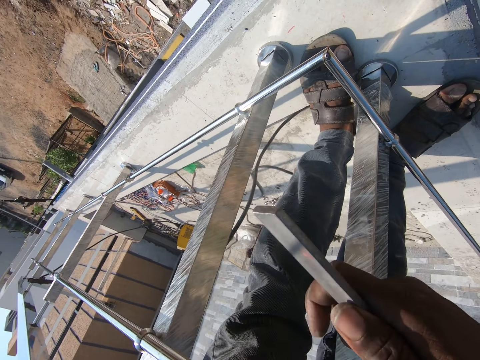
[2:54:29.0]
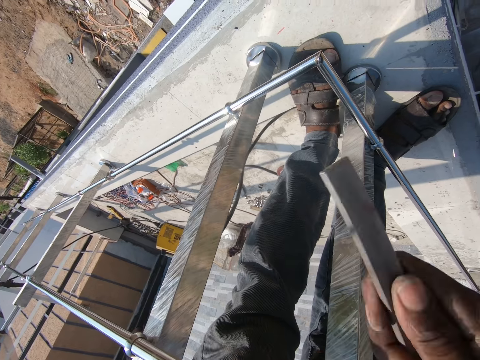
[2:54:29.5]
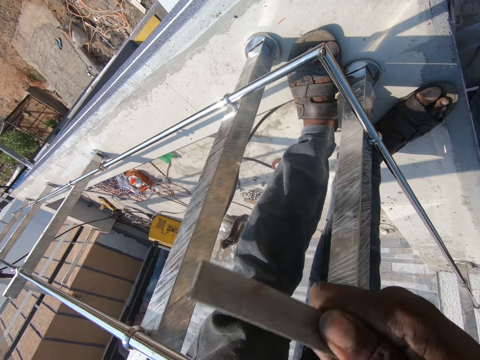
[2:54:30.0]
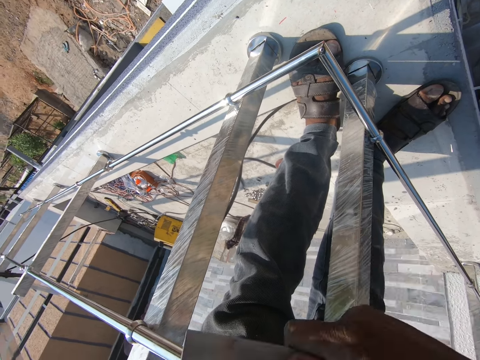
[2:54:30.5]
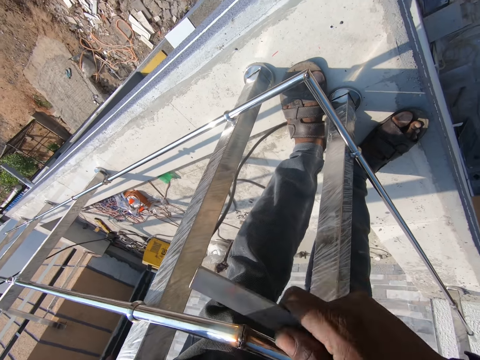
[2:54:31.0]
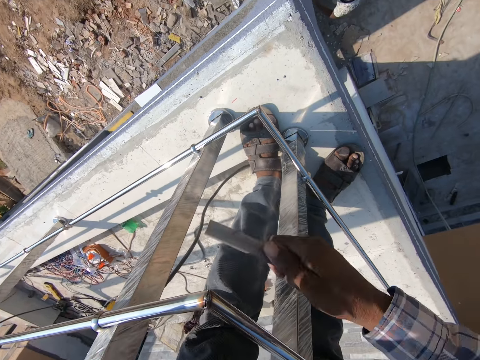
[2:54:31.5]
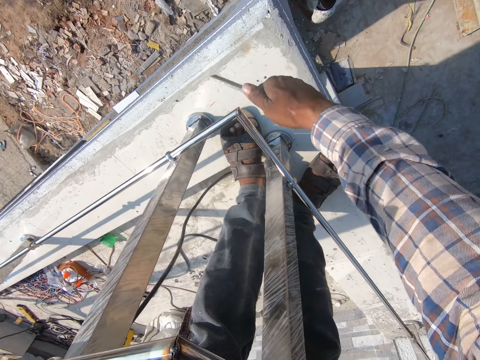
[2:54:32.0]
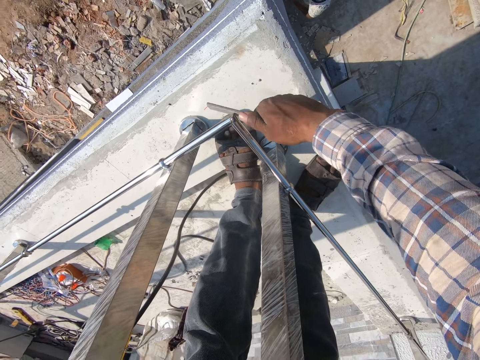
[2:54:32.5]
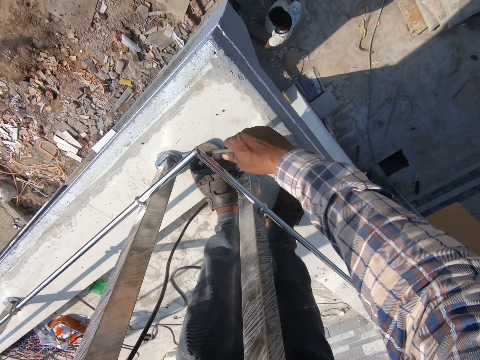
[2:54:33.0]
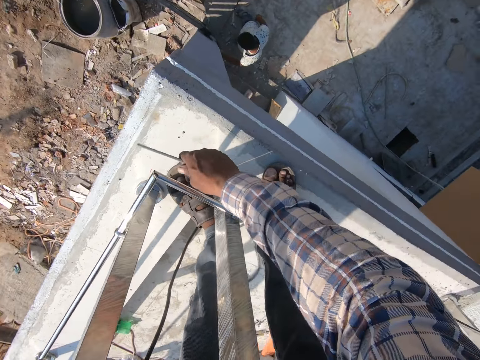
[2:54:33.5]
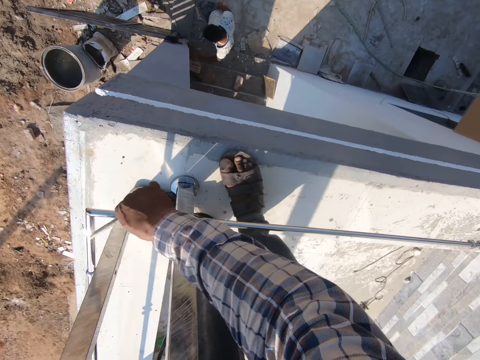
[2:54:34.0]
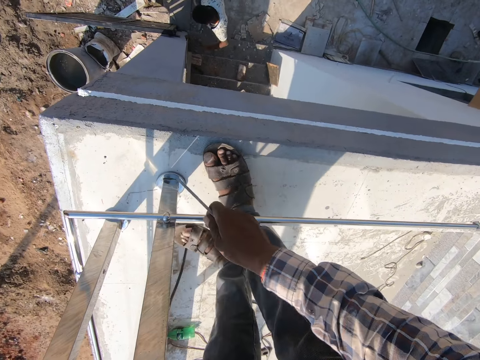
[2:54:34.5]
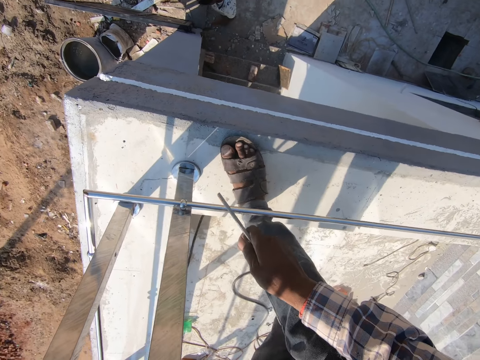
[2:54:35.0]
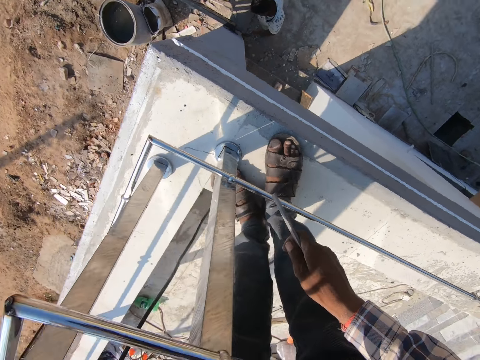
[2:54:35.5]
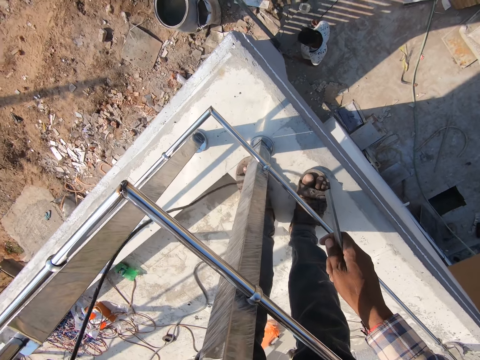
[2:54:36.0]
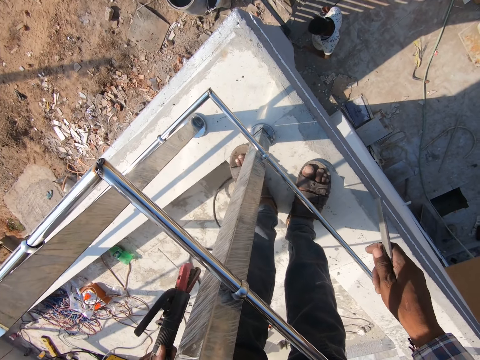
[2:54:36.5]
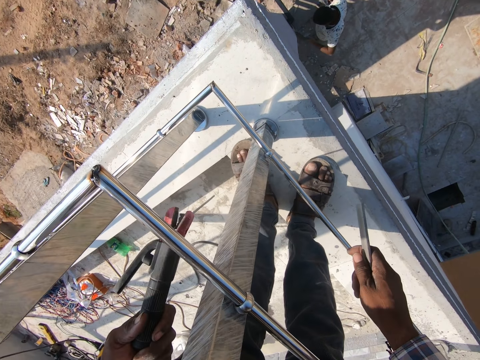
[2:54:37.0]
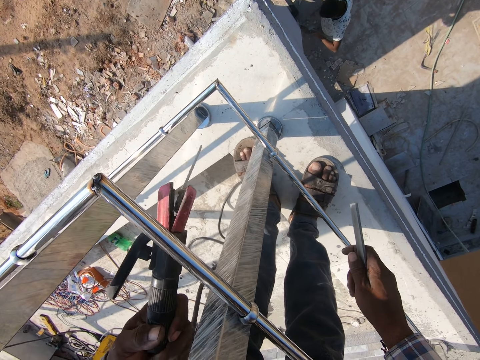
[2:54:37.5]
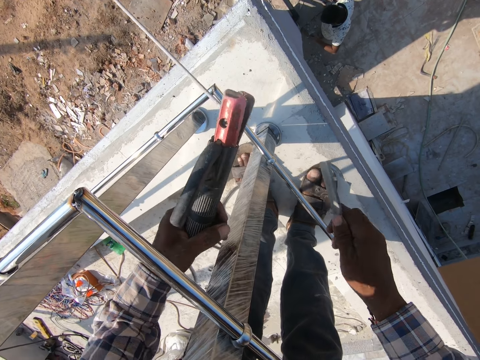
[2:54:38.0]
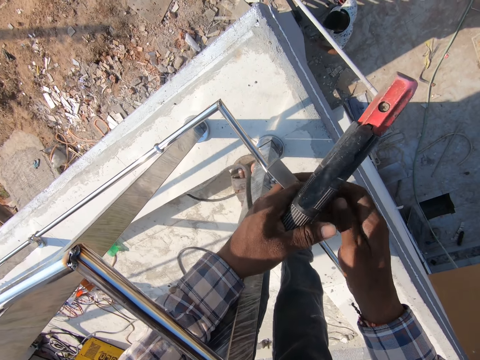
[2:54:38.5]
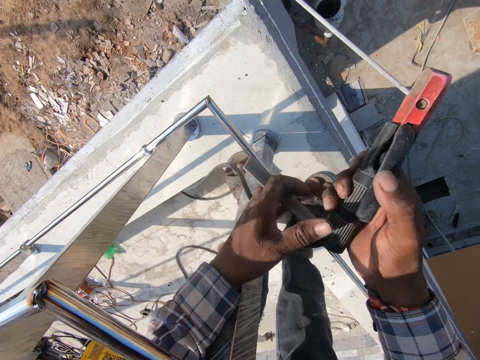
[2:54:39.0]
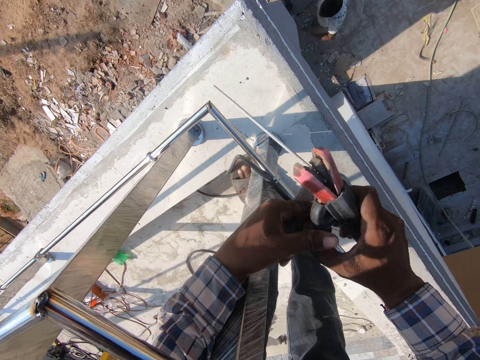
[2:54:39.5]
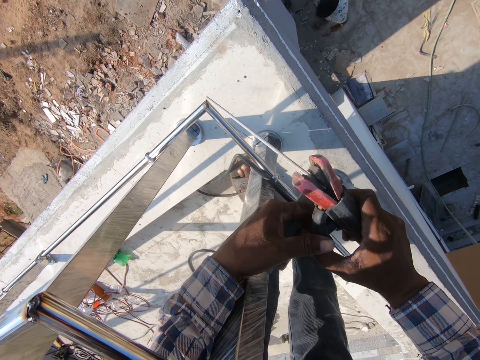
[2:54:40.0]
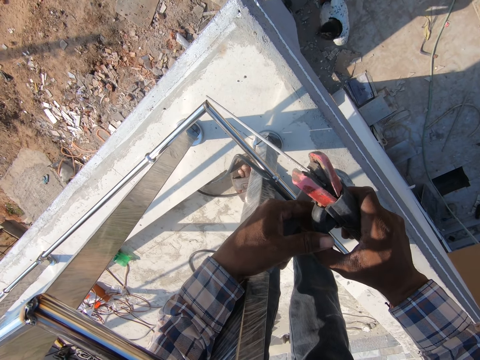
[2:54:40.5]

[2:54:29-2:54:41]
The camera wearer transfers the metallic piece to the other hand and transfers the electrode holder to the other hand.

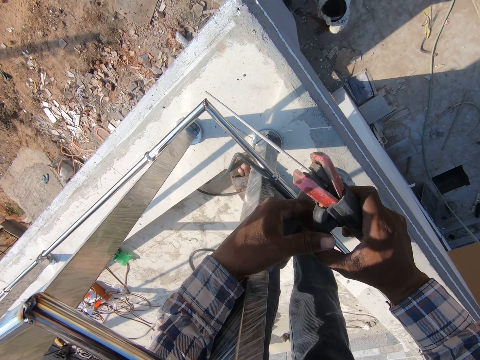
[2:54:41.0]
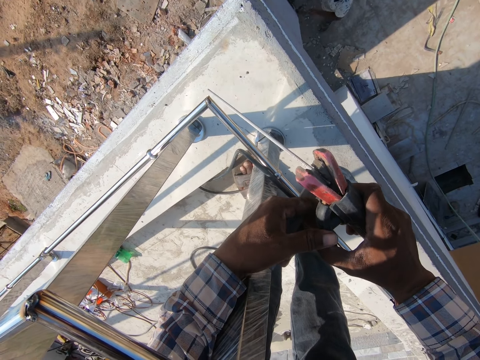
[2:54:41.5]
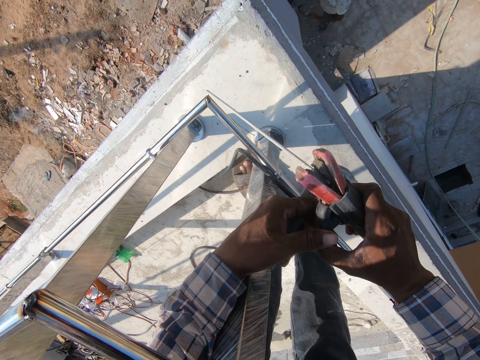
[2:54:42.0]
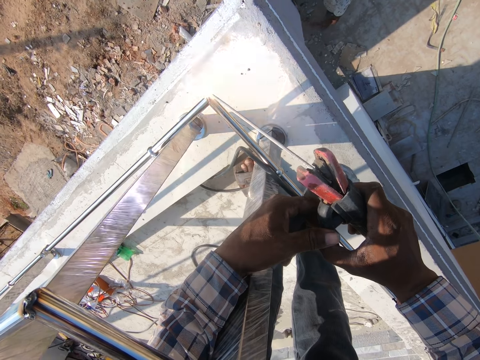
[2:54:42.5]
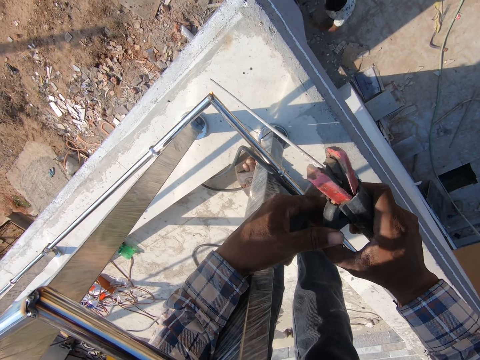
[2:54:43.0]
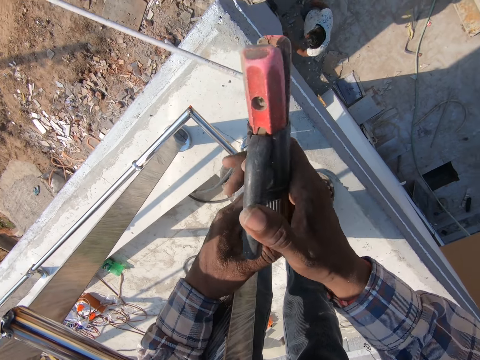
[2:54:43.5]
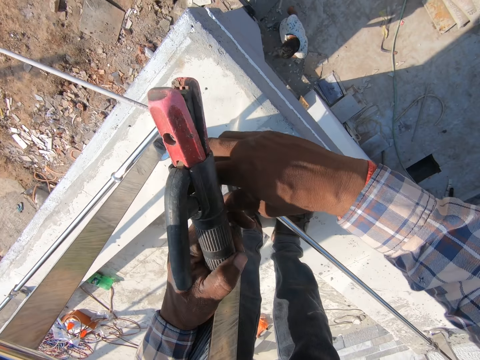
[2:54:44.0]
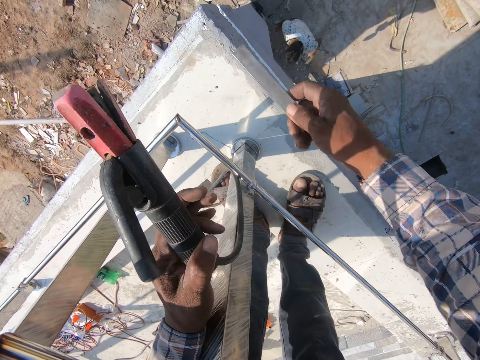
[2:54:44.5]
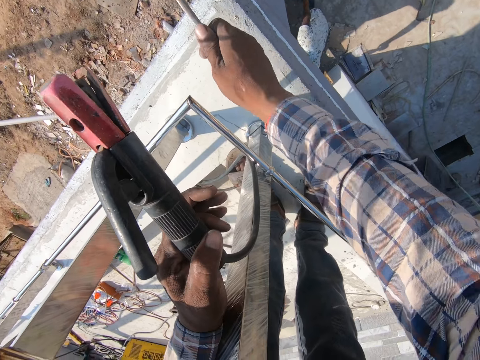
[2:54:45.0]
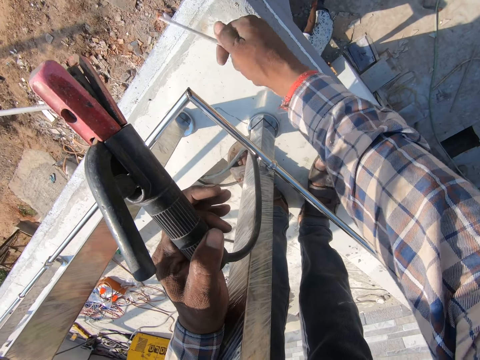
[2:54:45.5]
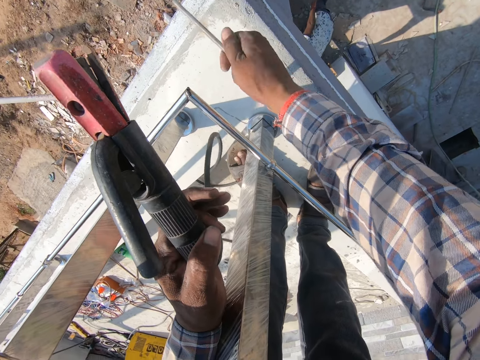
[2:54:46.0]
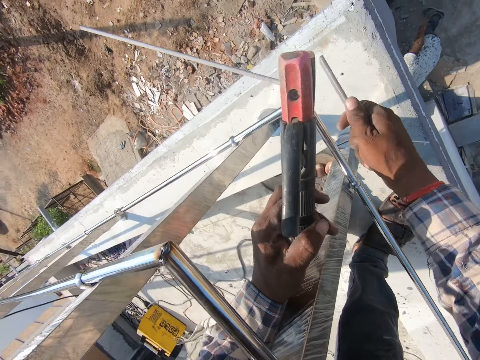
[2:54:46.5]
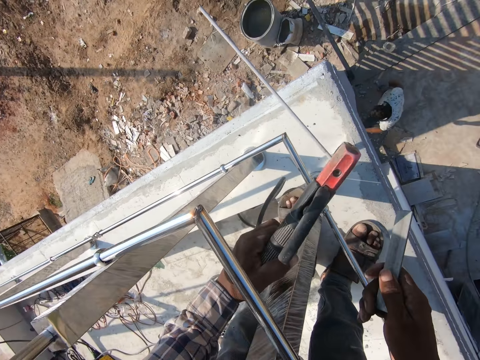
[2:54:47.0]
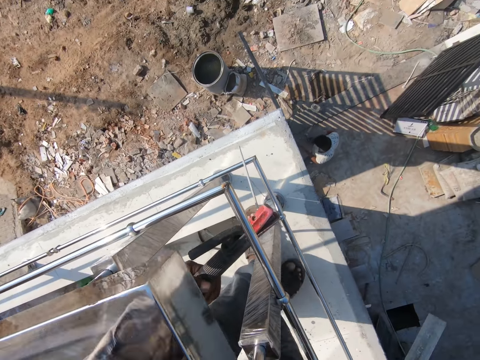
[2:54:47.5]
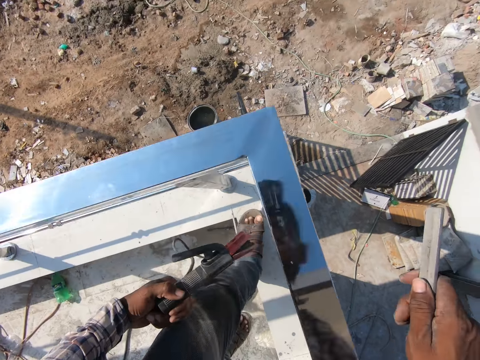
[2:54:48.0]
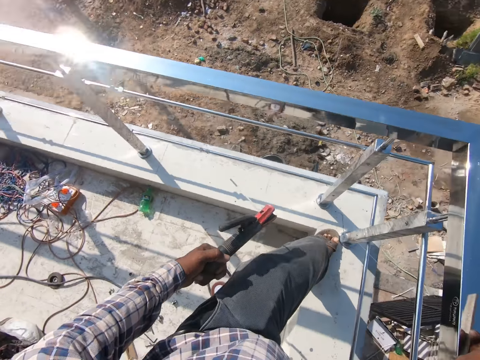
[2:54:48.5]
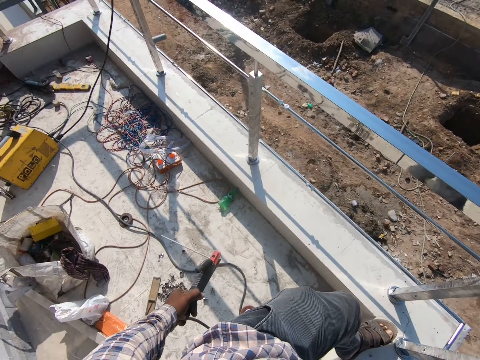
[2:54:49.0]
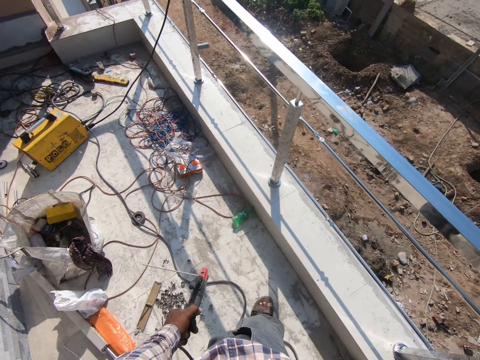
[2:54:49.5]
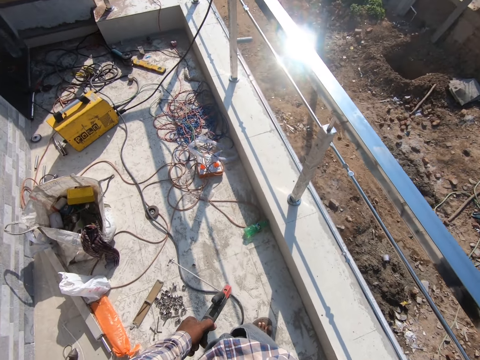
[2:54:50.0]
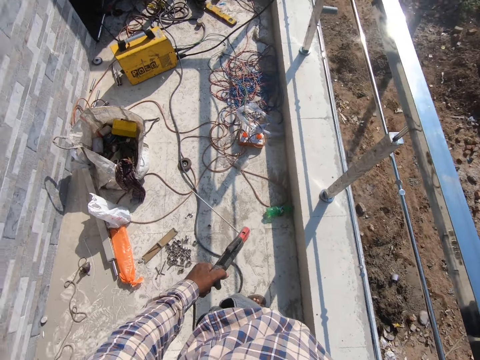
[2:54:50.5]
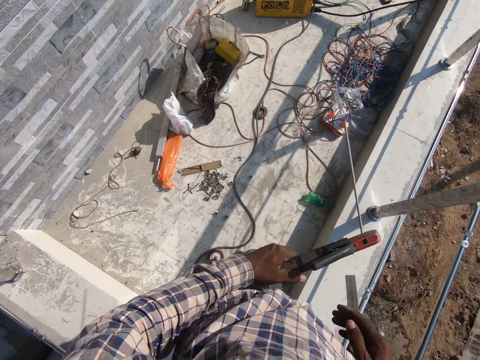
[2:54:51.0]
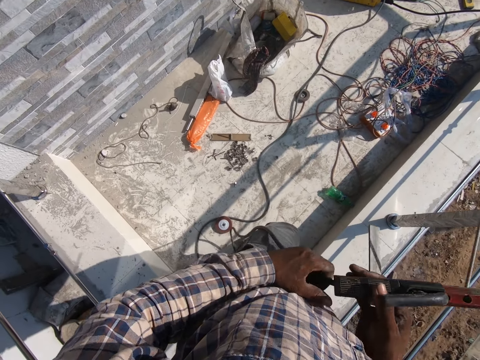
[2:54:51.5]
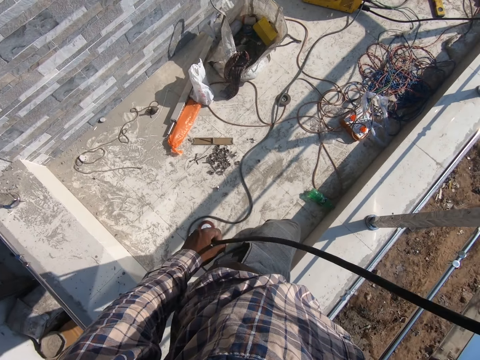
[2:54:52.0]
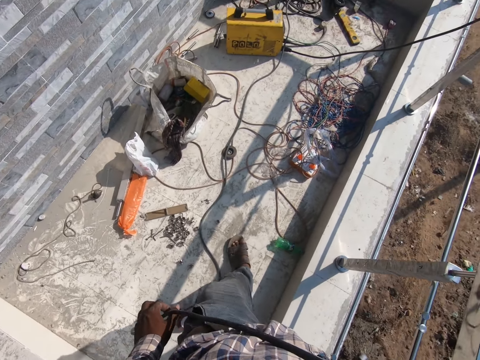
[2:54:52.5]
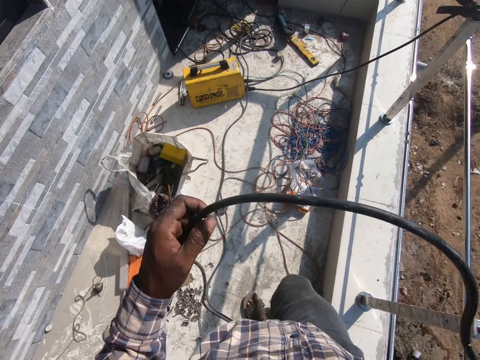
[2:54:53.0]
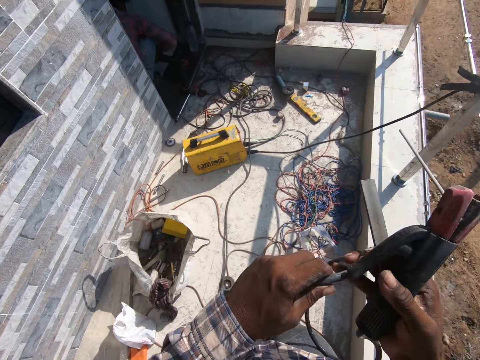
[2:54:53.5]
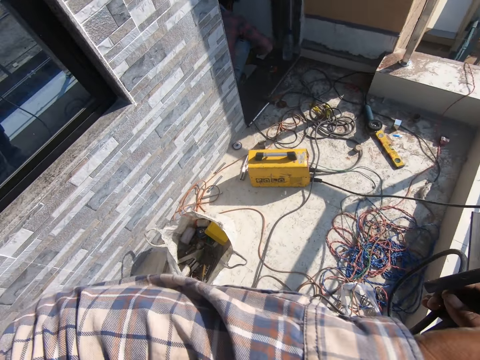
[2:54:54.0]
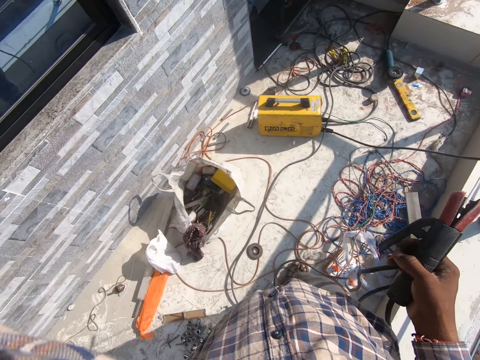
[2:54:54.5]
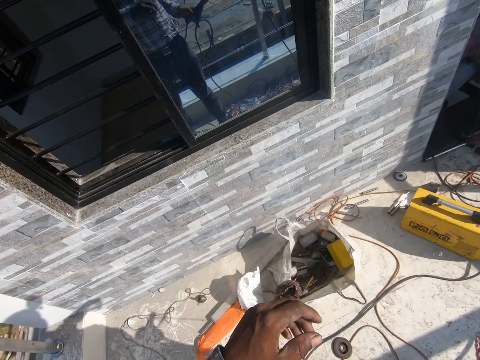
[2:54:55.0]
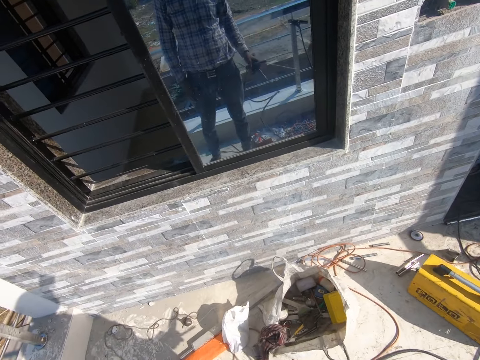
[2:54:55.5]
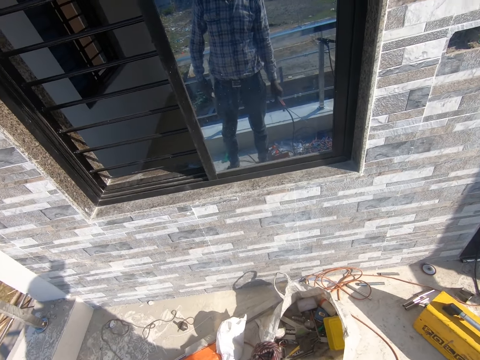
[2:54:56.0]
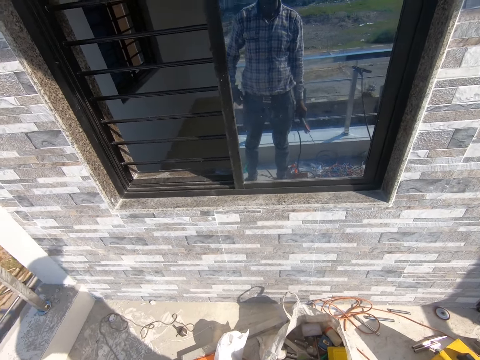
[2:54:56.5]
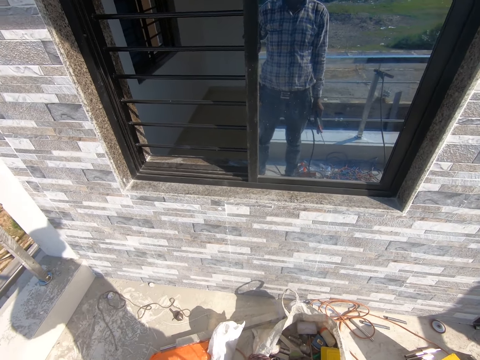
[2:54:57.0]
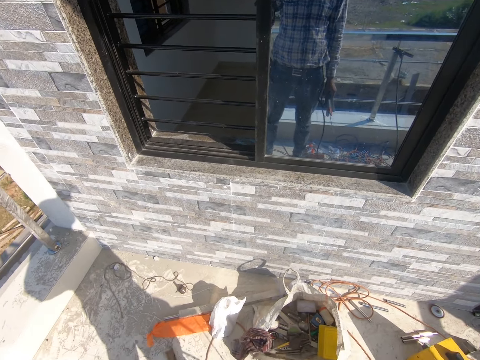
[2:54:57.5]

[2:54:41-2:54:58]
The camera wearer welds the metal rods. They transfer the electrode holder to the other hand. They transfer the metallic piece to the other hand. They hit the welded part. They look around. They transfer the electrode holder to the other hand. They walk around and pull the electrode holder cable. They wipe the face.
